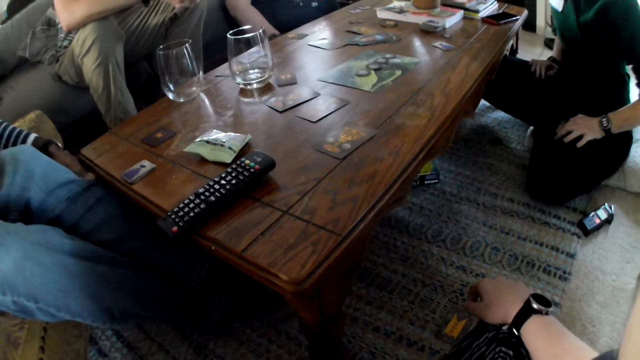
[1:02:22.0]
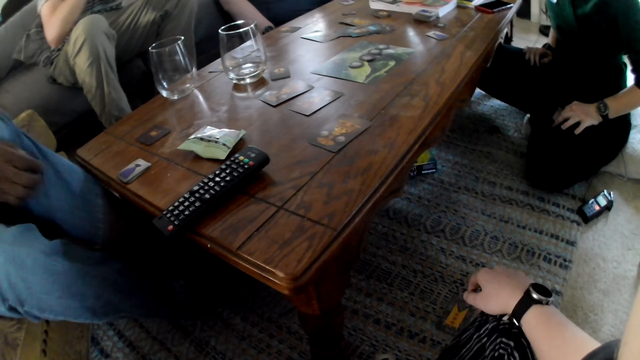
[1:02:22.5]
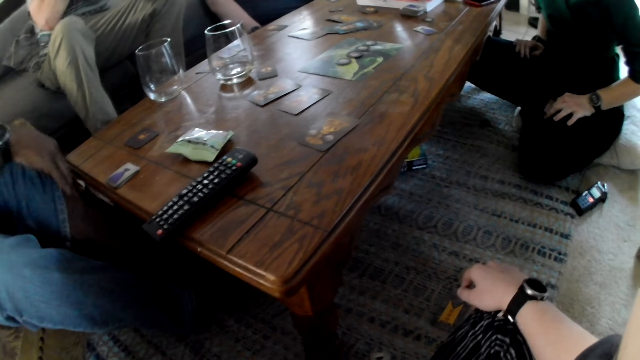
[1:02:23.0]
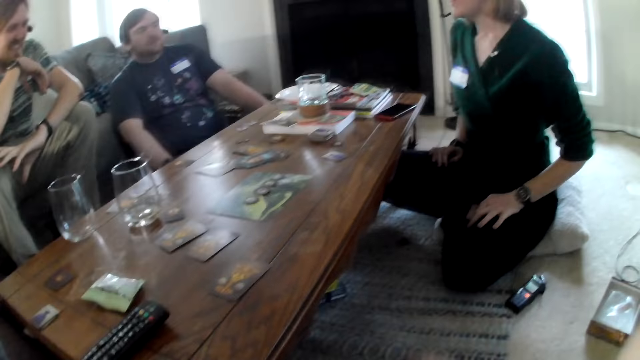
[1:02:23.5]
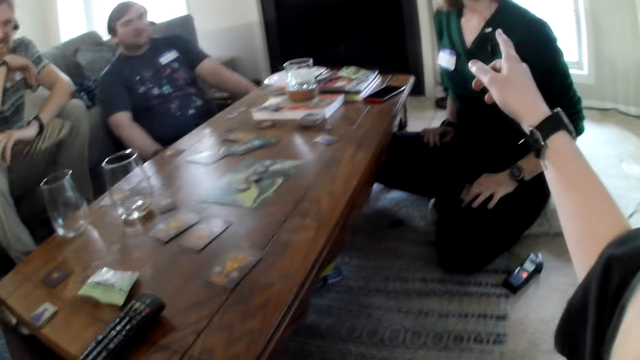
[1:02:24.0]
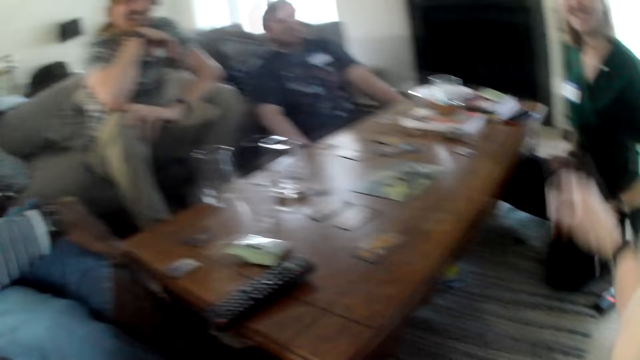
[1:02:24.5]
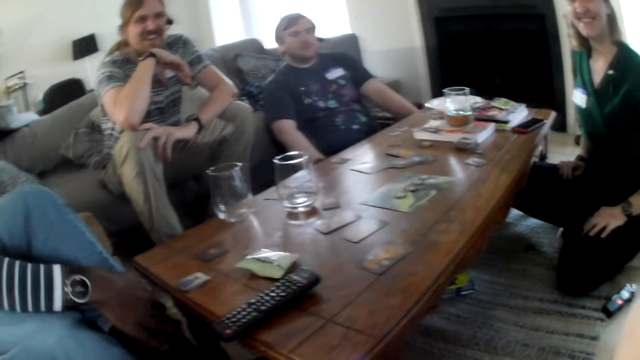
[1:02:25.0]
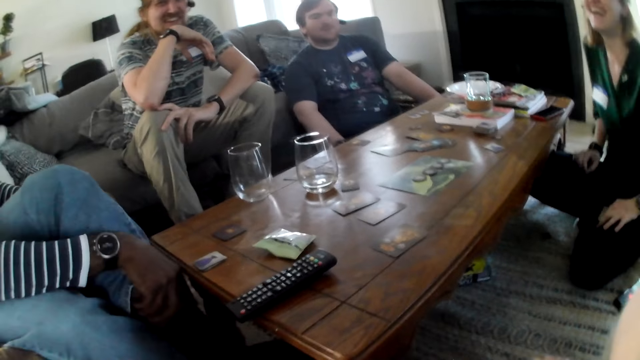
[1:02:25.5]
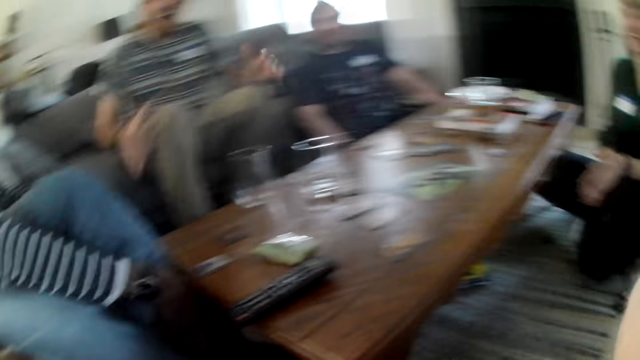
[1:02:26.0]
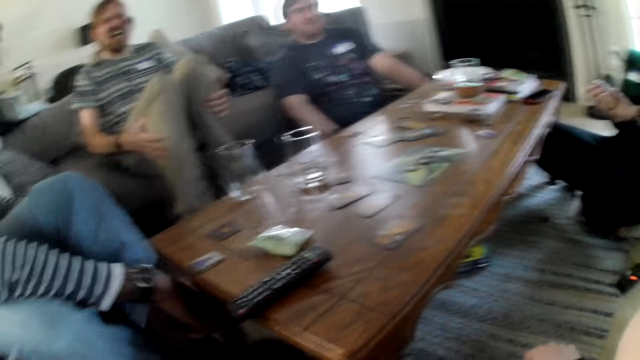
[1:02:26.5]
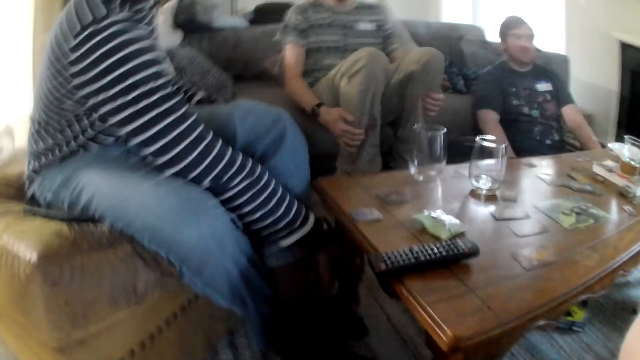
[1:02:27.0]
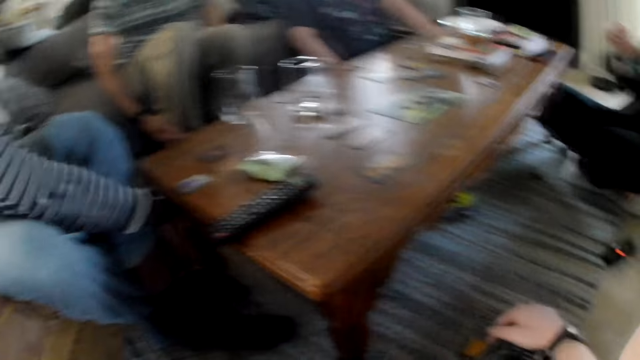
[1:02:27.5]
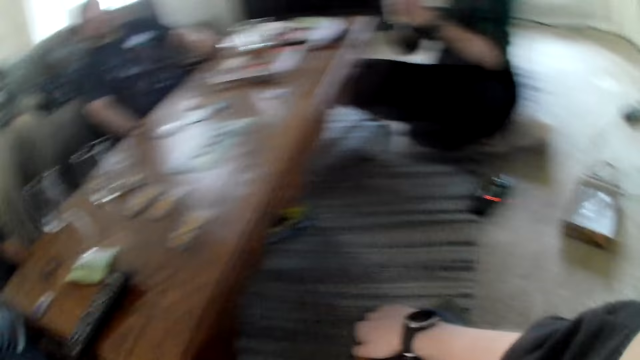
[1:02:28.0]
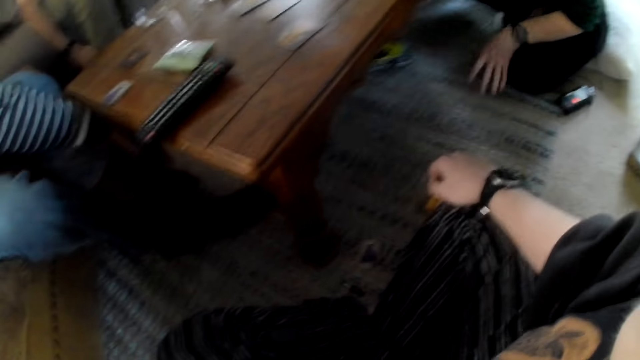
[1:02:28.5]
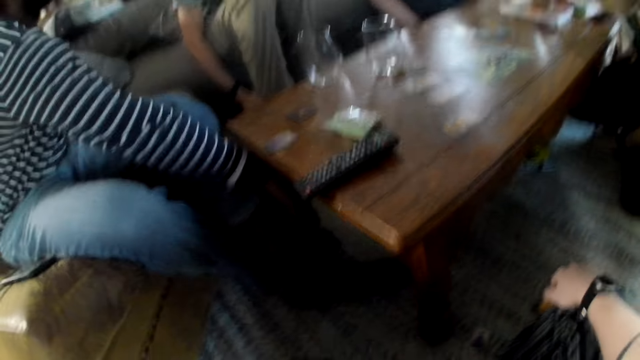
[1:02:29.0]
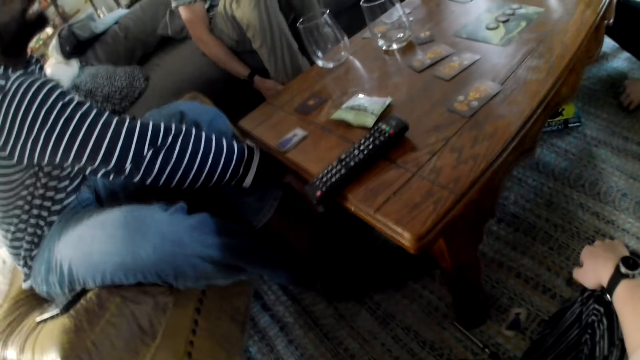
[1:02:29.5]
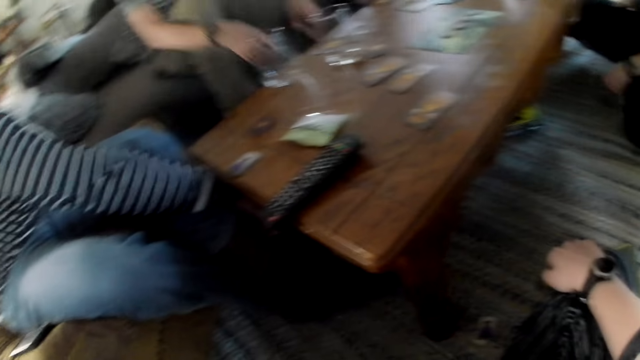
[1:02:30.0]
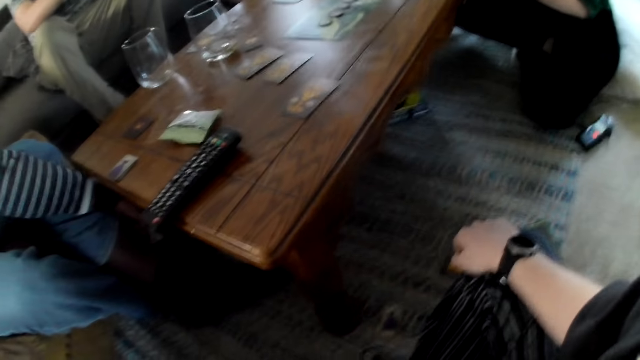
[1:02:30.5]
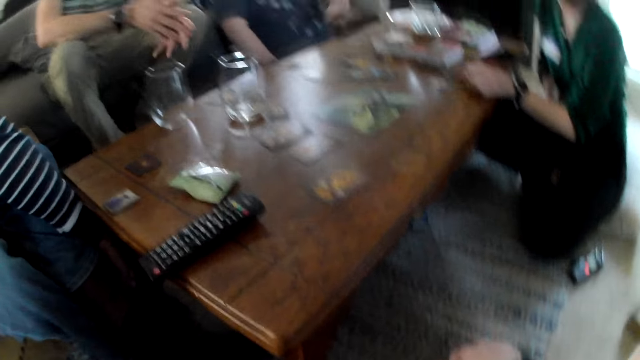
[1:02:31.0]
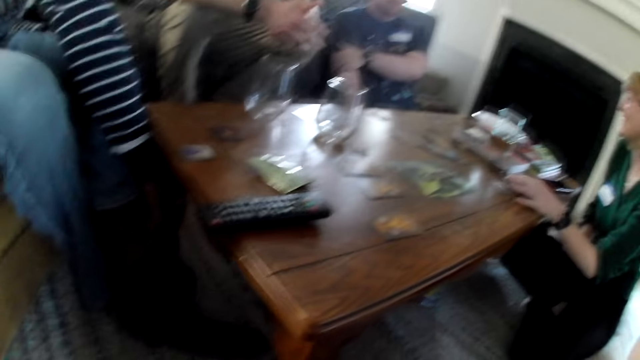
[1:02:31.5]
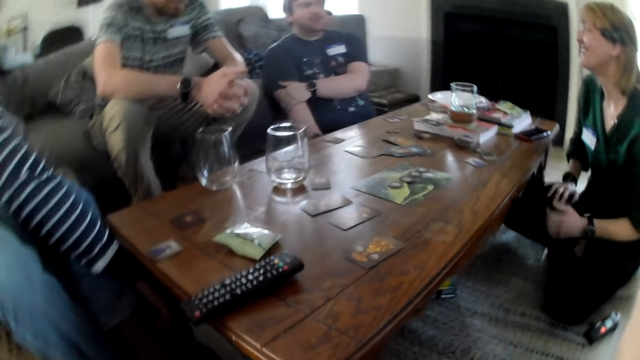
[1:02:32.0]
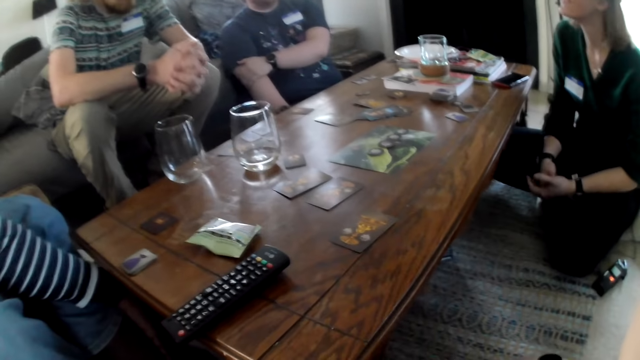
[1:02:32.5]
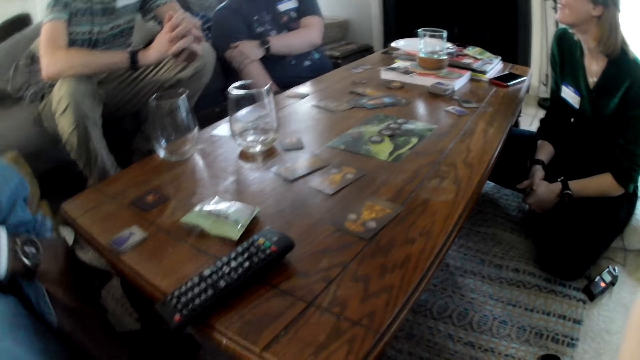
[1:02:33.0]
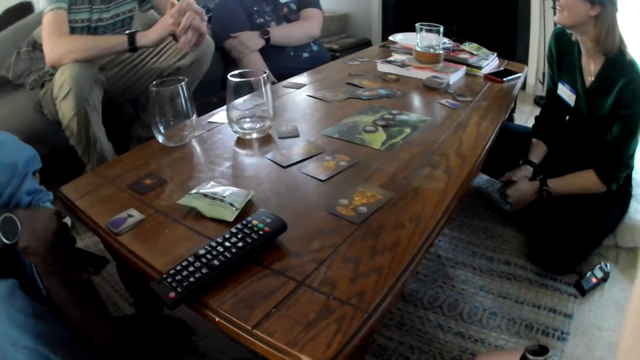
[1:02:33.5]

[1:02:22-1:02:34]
The camera wearer converses with the woman, a man, another man and the first man. She points her right hand at the woman. She looks around.

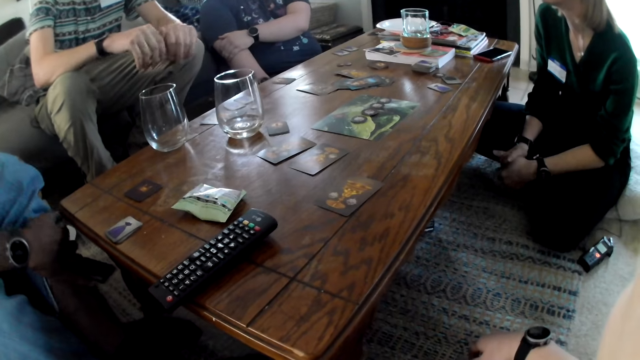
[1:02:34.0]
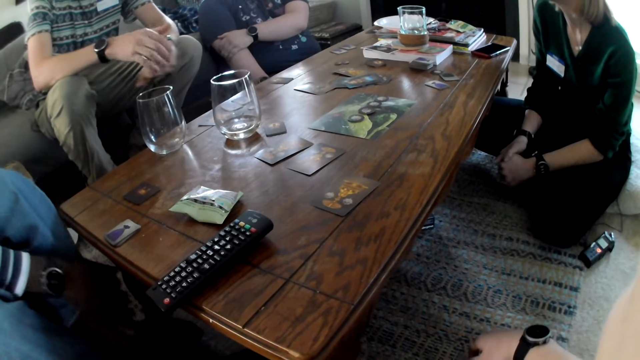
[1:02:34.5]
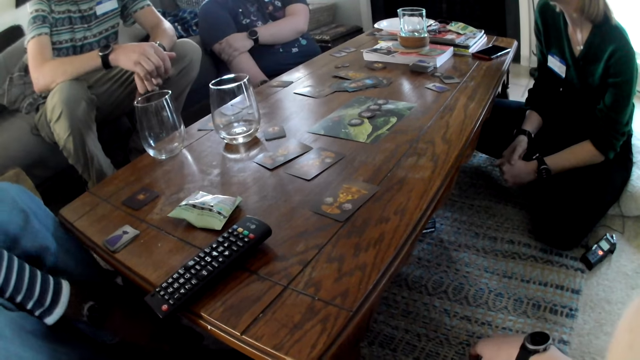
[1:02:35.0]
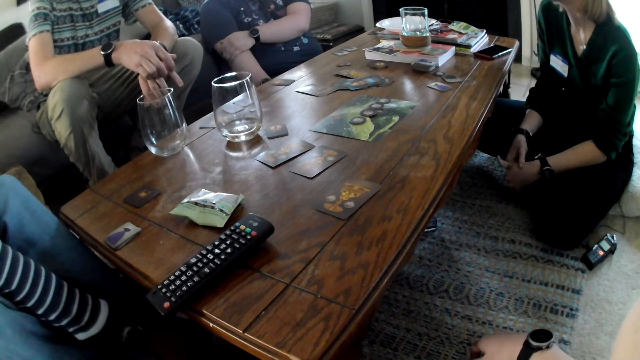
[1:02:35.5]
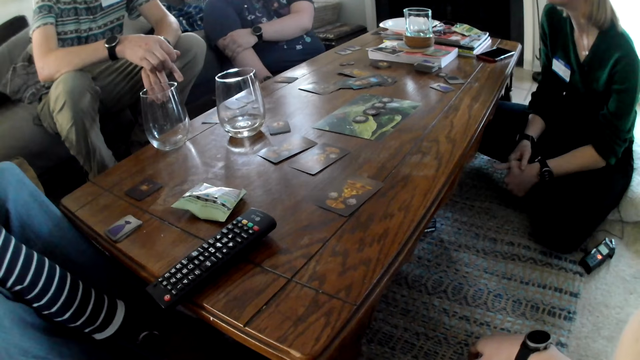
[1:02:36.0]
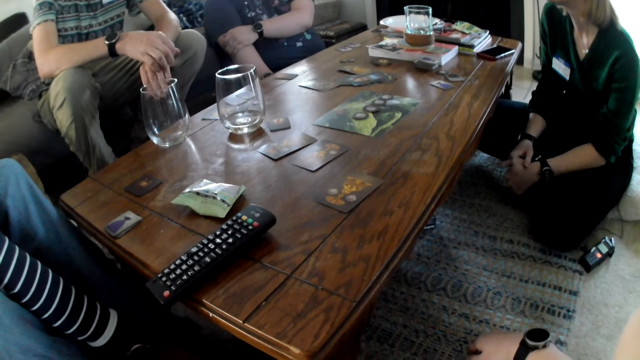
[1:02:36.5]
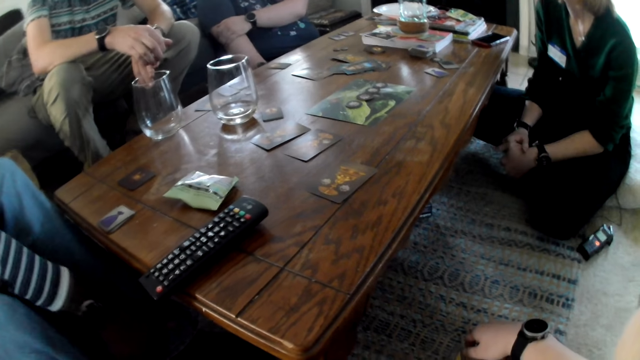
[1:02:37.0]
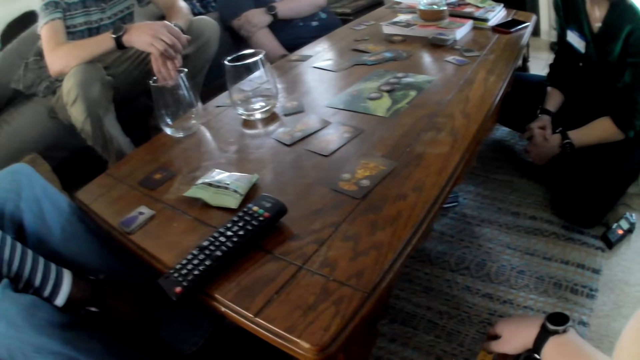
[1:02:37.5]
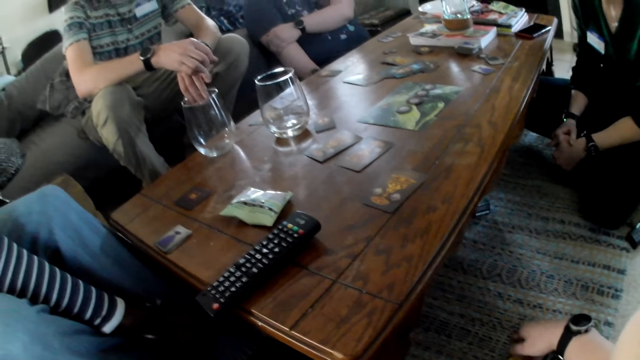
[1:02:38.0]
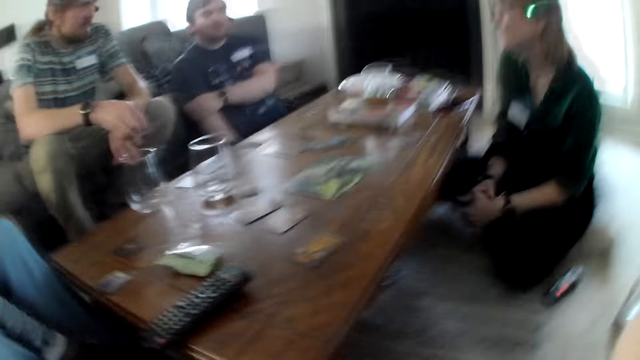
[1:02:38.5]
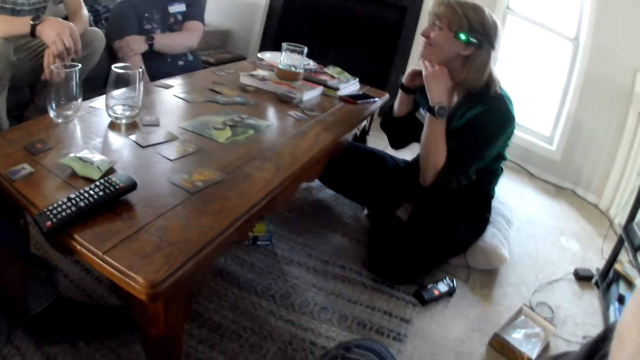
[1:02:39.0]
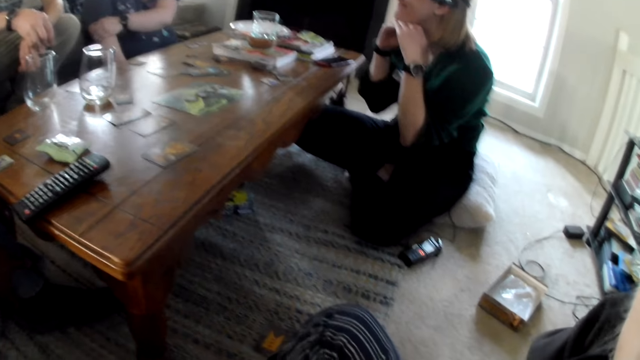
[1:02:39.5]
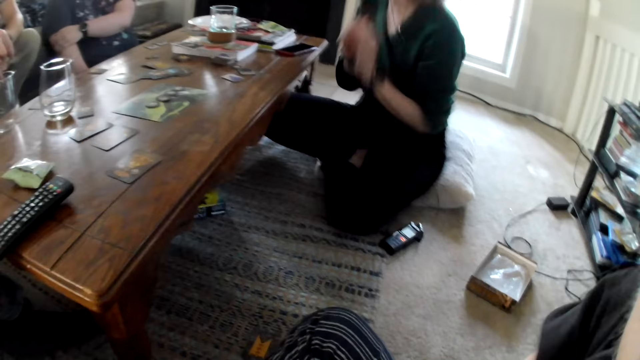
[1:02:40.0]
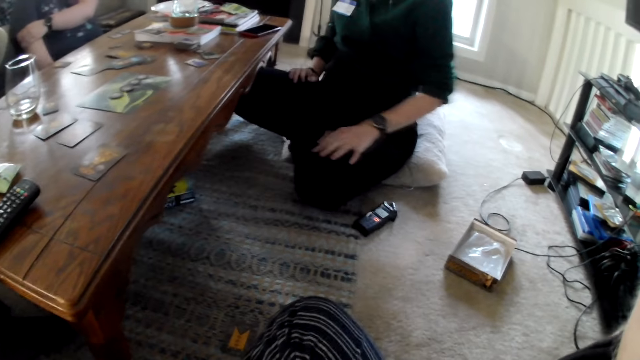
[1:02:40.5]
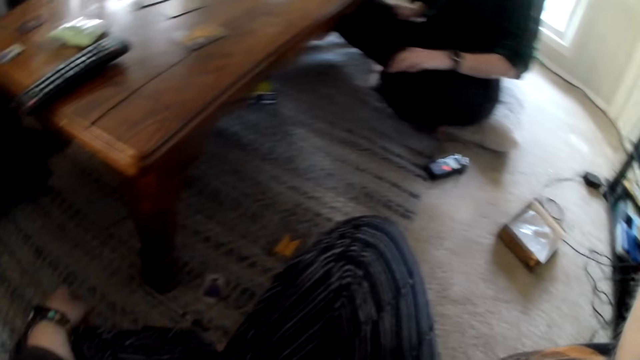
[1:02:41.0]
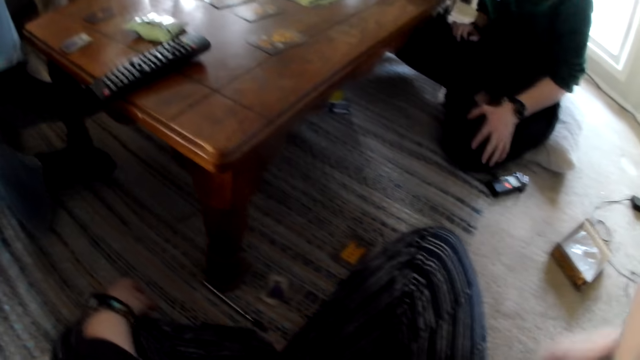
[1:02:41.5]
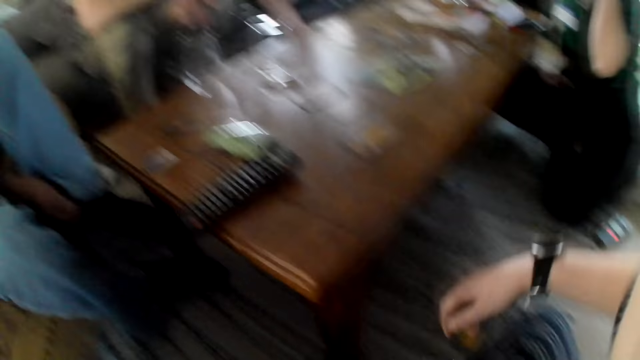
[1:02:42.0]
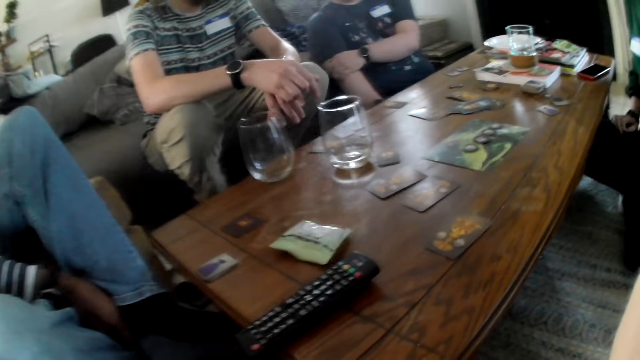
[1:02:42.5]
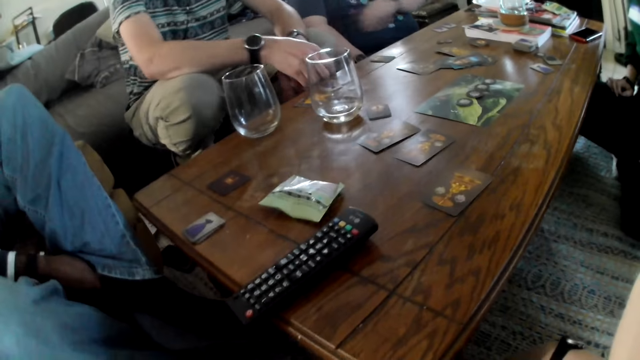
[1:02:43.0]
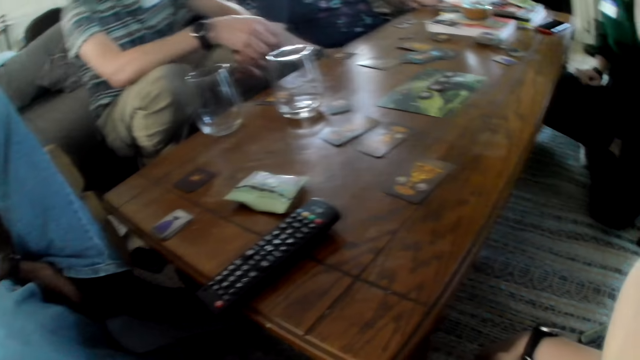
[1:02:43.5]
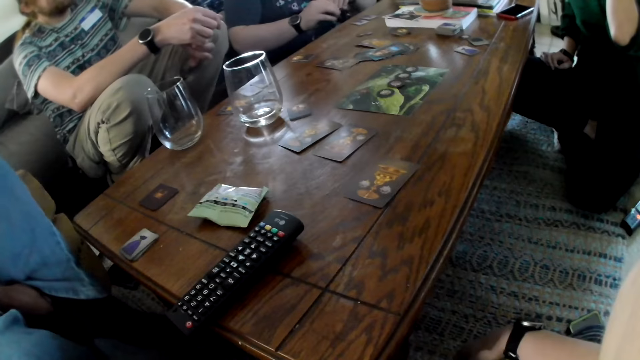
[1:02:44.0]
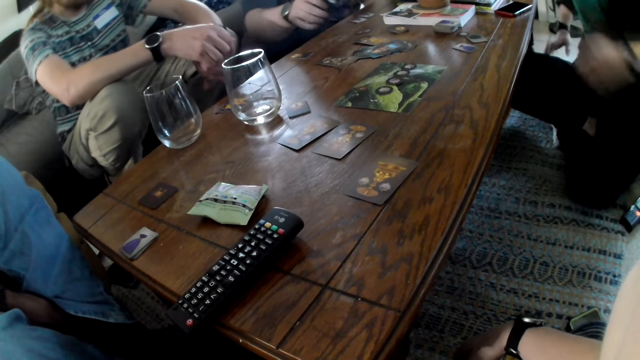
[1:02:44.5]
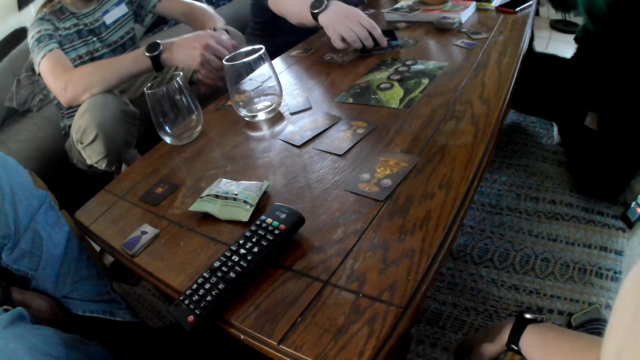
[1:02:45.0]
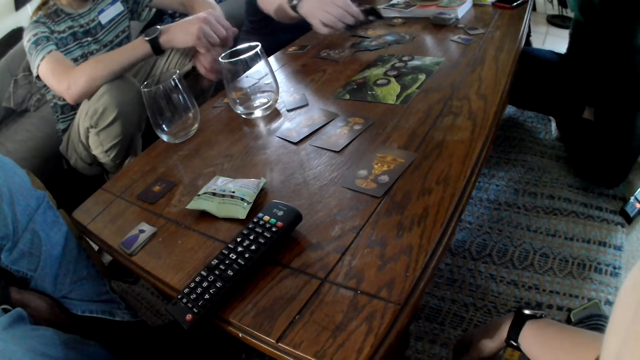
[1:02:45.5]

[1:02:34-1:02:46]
The camera wearer scratches her waist. She moves her hand. The man picks a card from the table with his left hand and passes the card from his left hand to his right hand.
